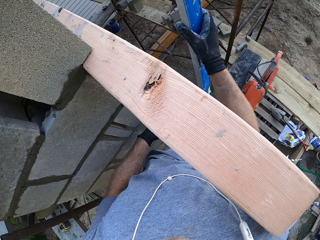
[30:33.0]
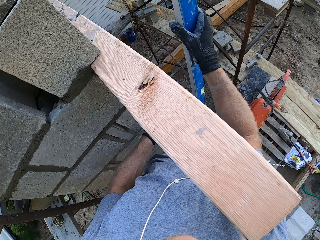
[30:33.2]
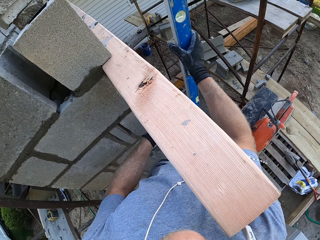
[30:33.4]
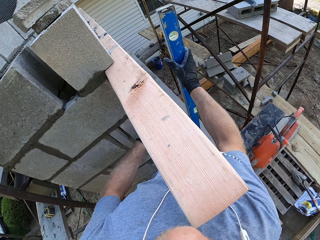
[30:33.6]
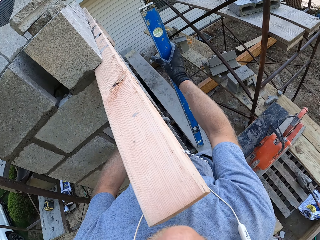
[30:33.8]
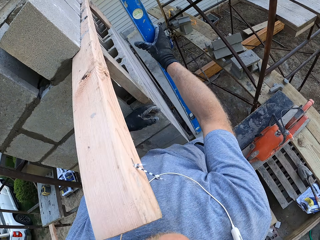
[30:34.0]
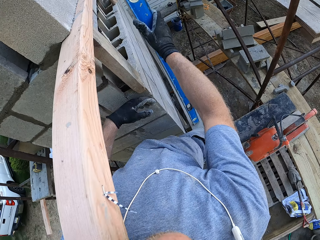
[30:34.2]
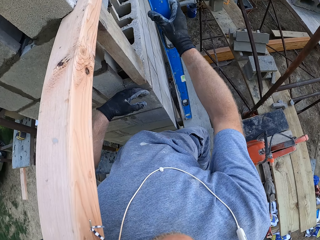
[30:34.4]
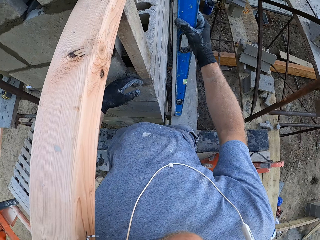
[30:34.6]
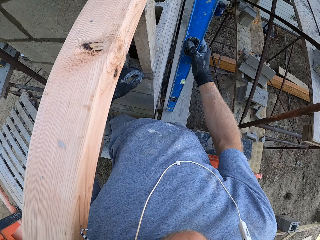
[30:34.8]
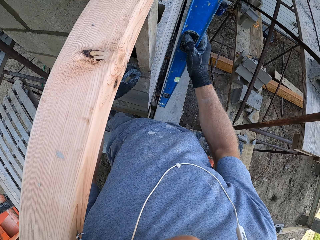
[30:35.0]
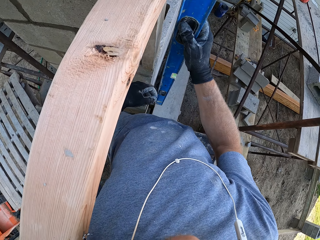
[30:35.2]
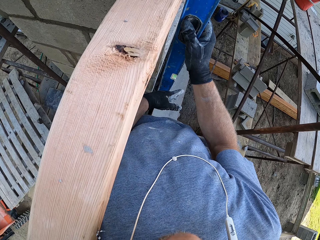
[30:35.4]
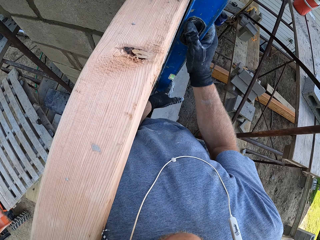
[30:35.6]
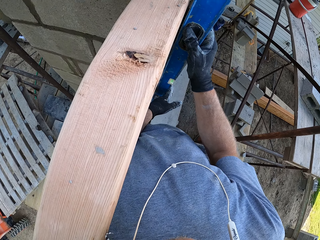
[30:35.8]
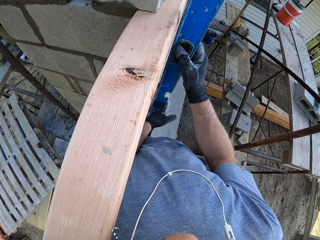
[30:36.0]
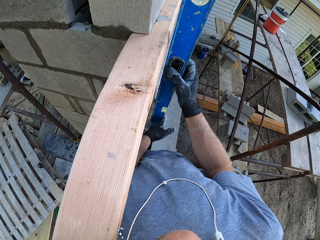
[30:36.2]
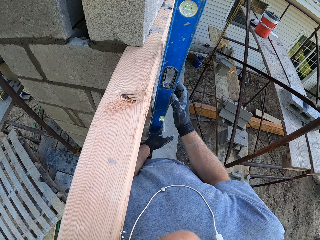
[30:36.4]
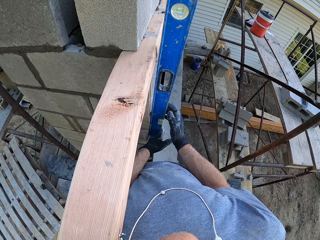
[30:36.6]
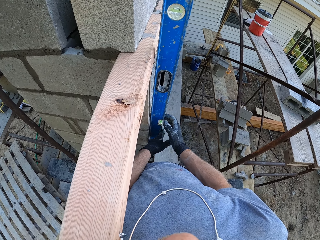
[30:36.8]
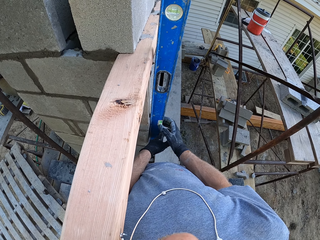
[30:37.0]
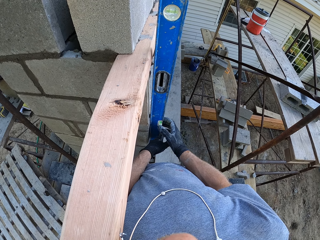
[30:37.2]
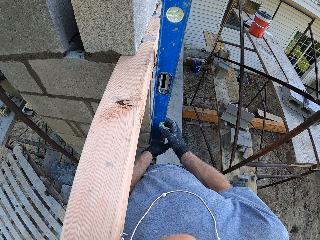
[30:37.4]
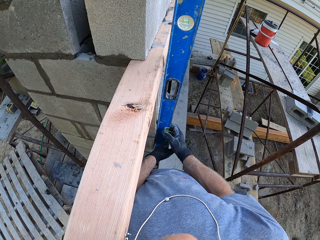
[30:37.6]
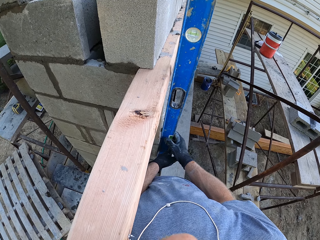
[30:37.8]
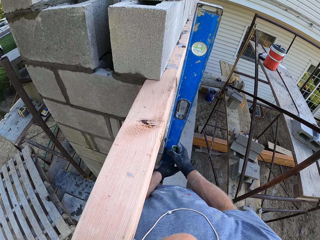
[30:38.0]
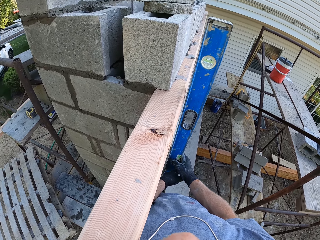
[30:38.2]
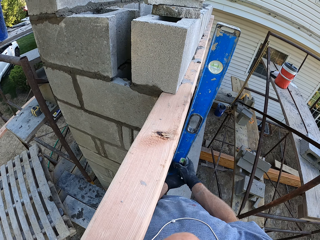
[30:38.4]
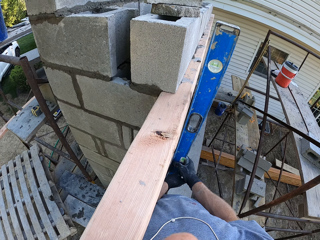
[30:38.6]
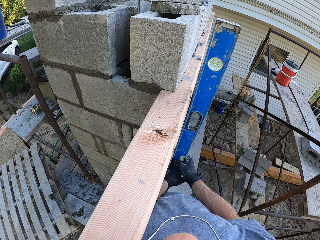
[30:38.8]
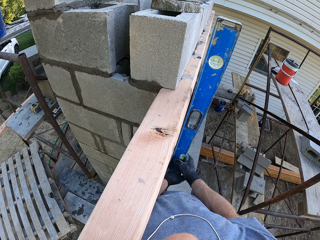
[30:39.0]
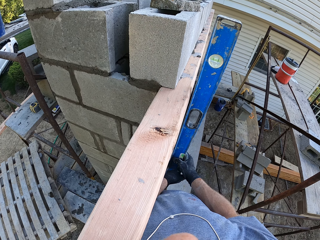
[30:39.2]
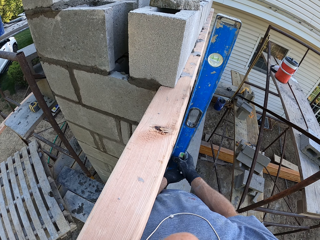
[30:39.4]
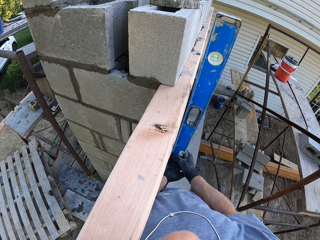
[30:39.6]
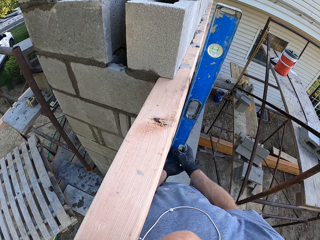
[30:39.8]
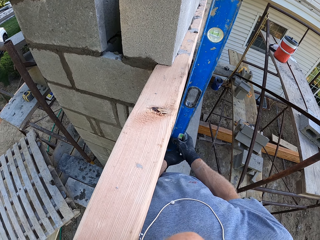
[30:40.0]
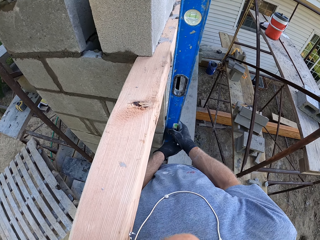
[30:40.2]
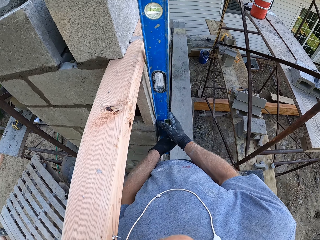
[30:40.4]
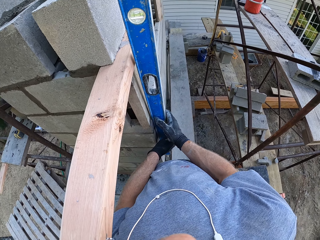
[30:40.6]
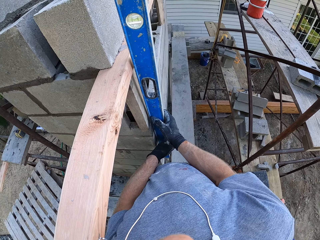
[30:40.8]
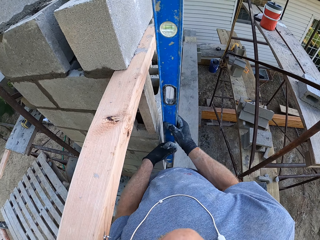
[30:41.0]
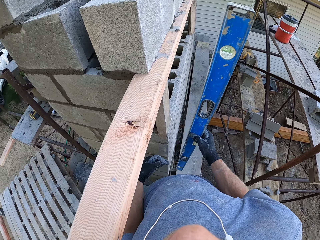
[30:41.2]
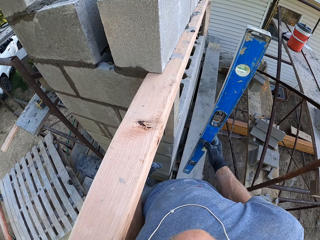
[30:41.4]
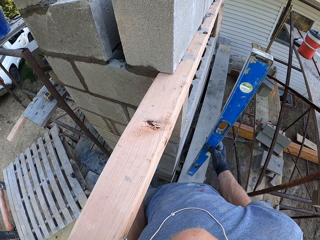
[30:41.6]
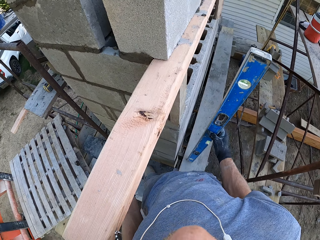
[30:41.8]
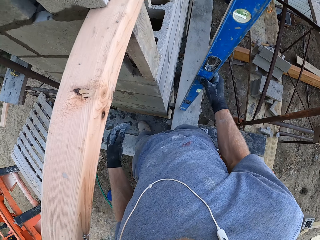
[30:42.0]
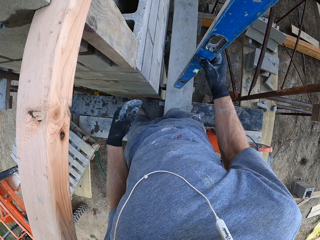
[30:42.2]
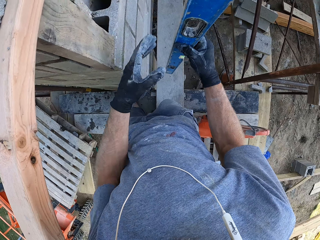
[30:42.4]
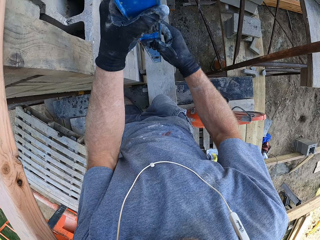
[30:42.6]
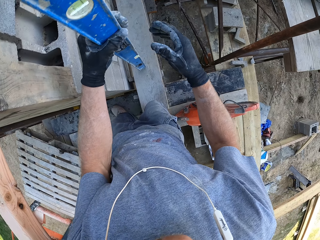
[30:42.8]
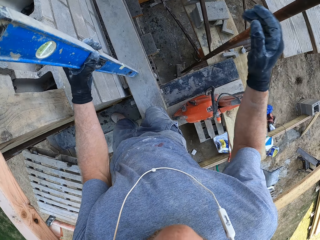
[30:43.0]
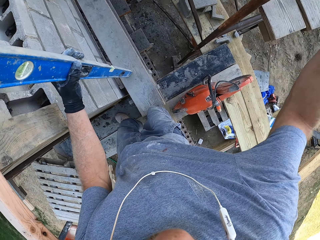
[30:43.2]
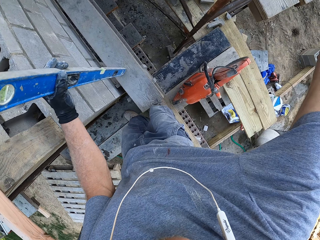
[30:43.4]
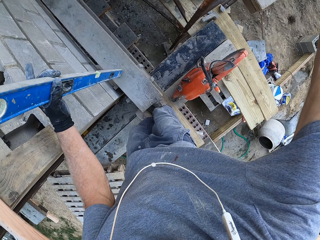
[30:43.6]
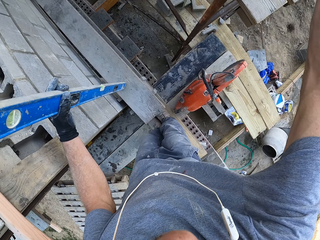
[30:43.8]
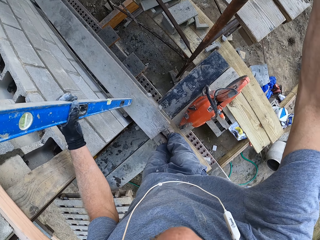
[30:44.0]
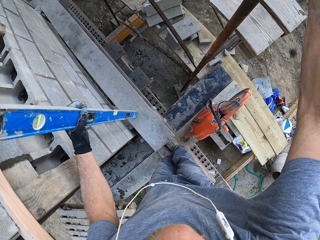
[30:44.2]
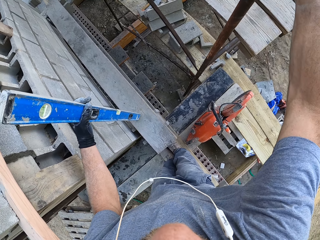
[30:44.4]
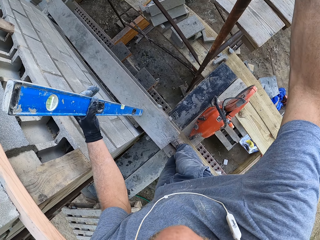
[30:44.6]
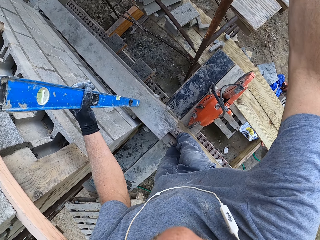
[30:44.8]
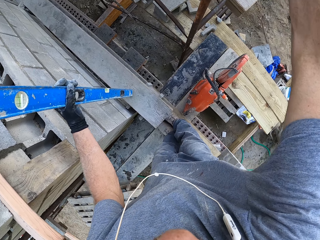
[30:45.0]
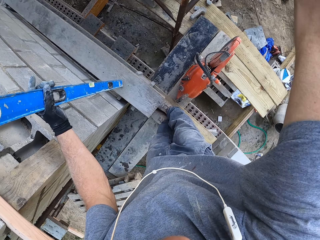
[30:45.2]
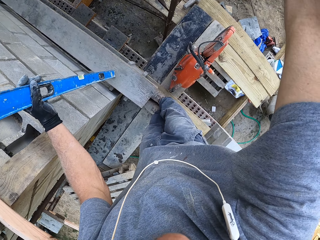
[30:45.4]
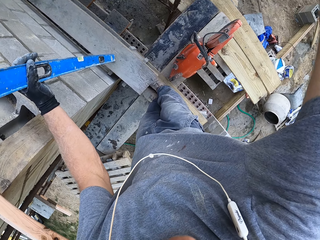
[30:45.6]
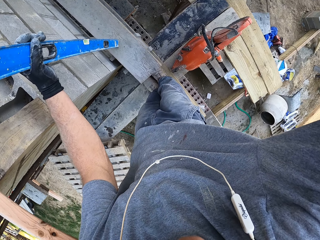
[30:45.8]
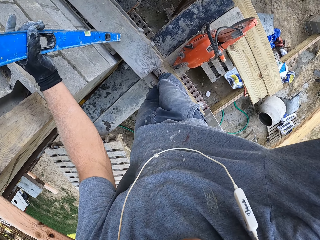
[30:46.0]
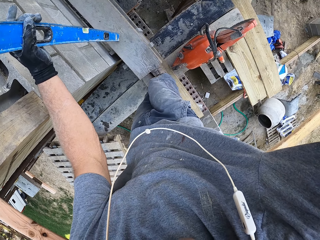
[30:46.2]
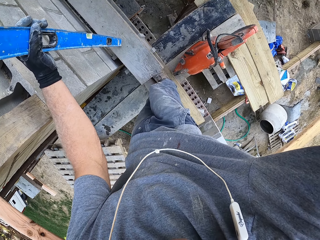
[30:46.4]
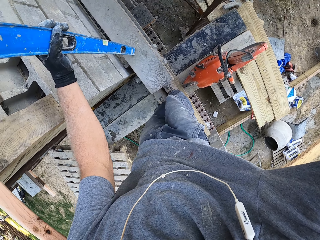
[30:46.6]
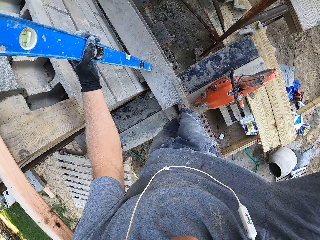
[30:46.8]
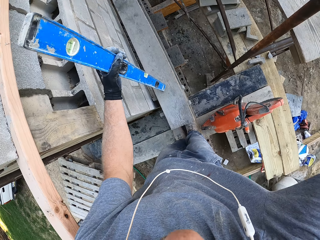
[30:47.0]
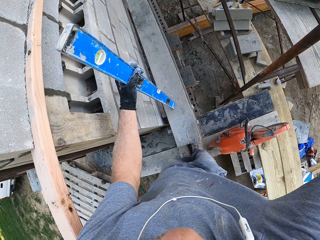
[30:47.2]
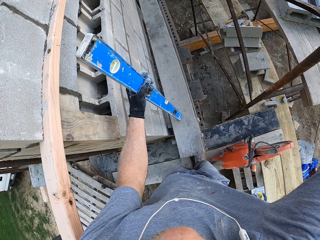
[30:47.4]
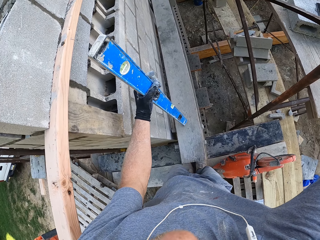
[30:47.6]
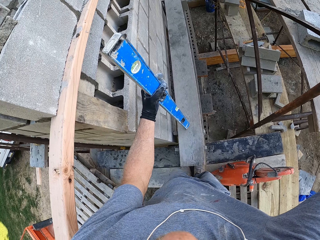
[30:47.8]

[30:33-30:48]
The camera wearer measures the building with the construction ruler. They put the metal bar against the wall. They hold the metal bar. They touch the construction metals.

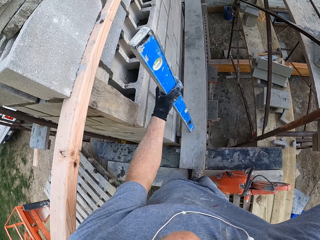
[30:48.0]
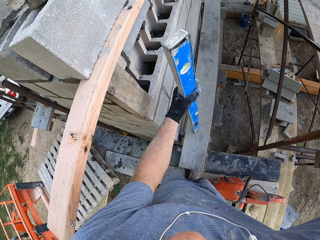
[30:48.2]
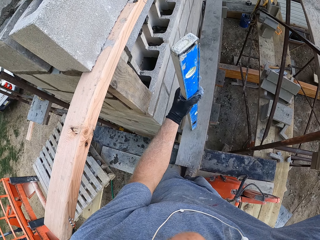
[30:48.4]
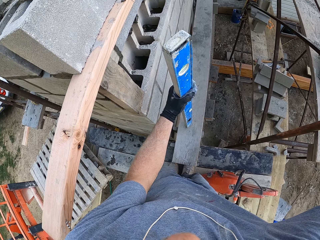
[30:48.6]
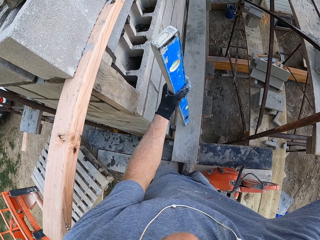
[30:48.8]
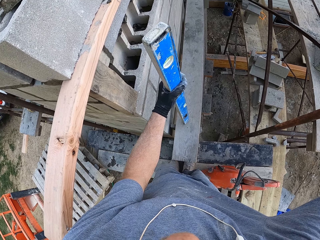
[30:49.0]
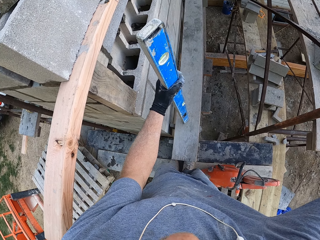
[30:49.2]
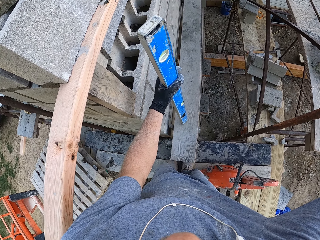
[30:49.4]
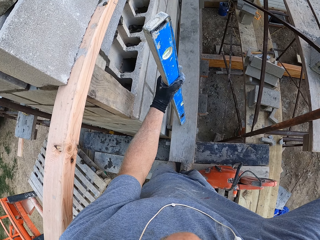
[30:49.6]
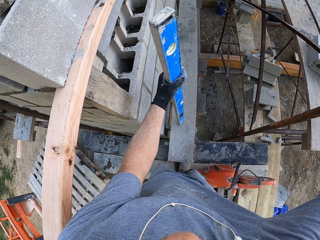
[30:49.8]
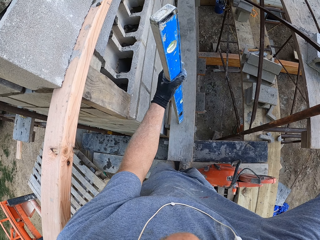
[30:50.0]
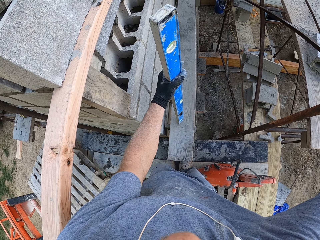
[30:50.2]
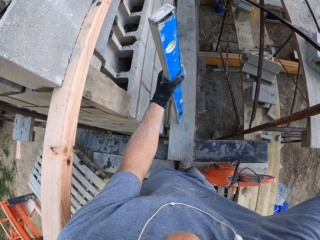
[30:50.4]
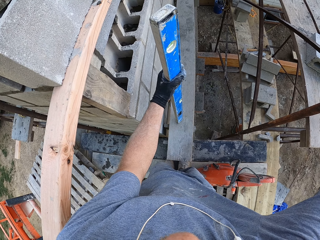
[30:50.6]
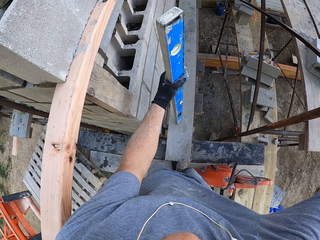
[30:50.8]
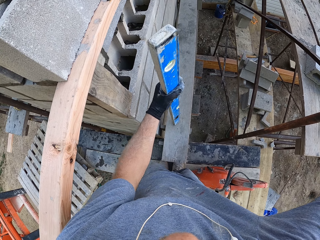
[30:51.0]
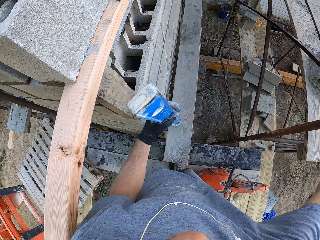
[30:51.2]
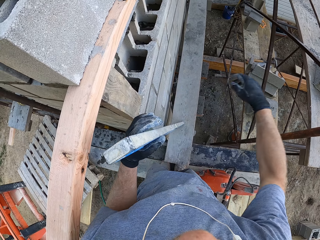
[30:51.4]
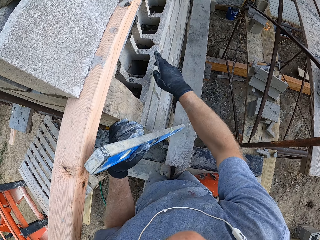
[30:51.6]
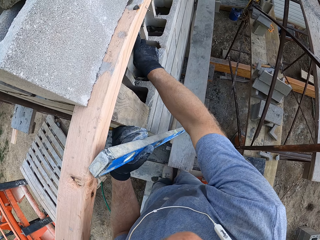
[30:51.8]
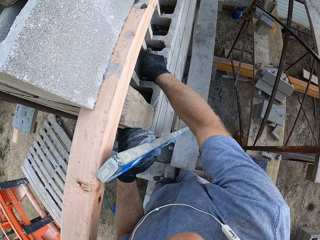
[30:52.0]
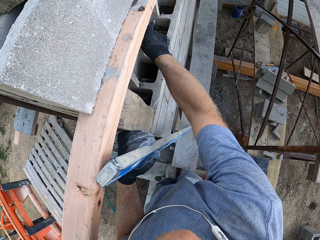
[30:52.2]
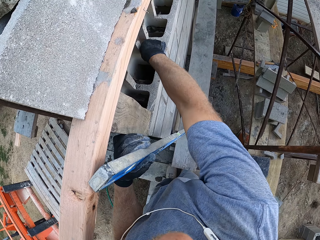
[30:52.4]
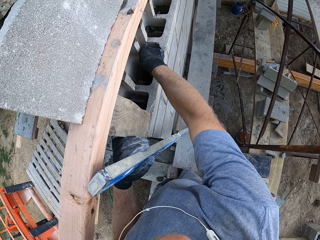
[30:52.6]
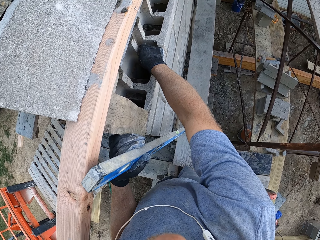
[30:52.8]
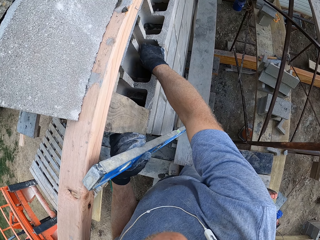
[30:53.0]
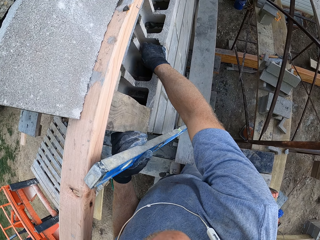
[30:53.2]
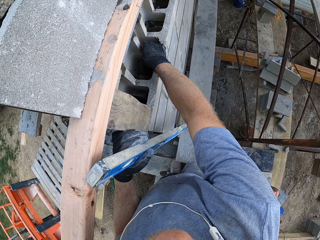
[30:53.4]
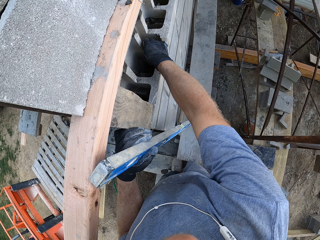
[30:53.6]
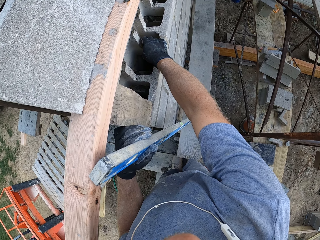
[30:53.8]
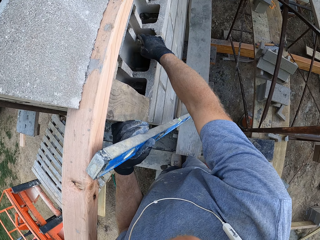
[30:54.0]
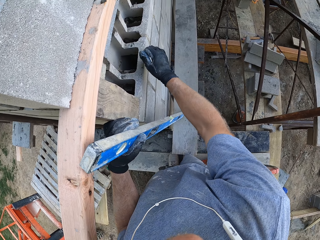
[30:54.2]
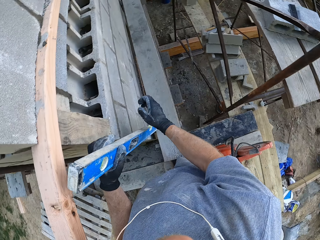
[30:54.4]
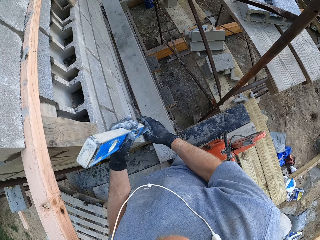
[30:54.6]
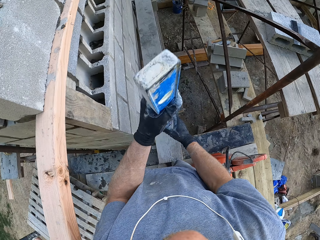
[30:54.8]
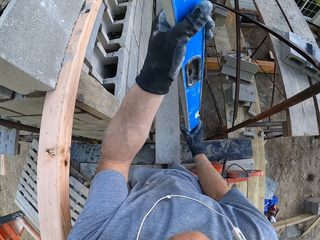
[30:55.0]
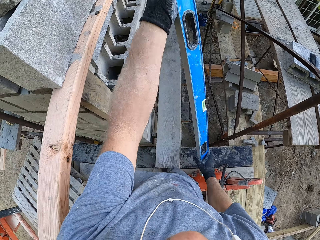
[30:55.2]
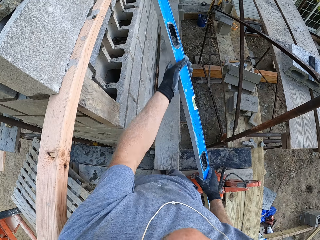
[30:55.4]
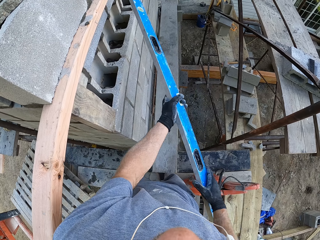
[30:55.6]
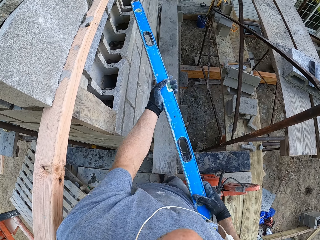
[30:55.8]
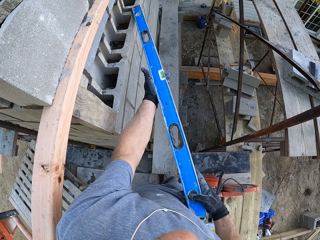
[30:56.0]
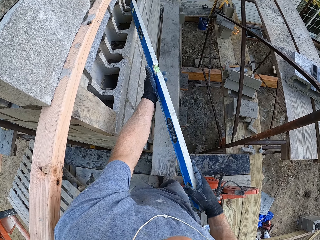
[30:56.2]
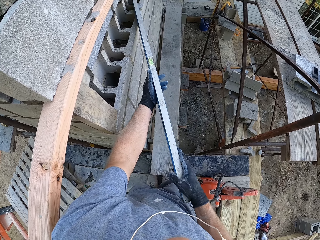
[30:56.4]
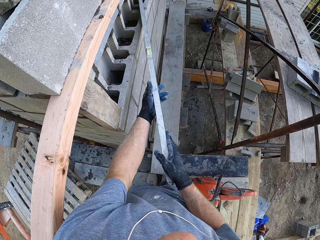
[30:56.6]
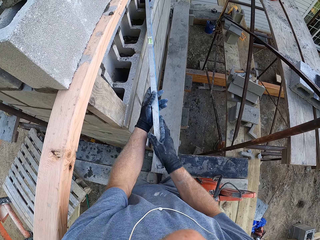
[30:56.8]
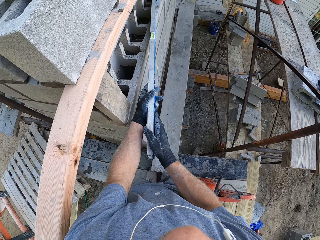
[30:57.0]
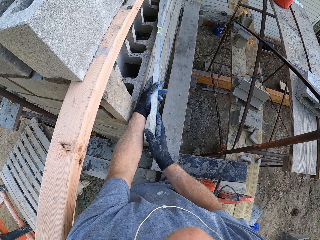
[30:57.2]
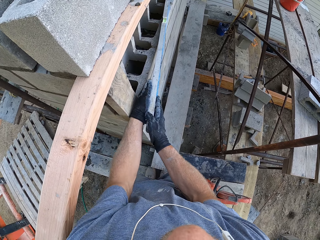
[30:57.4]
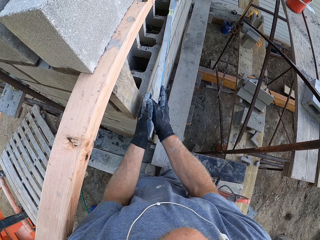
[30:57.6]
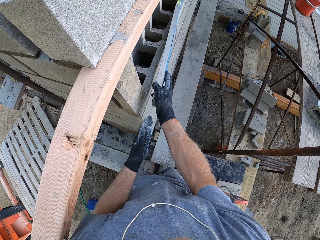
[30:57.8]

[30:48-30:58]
The camera wearer holds the construction ruler. They remove mortar on the bricks. They touch the stone brick. They place the construction ruler on the stone bricks.
